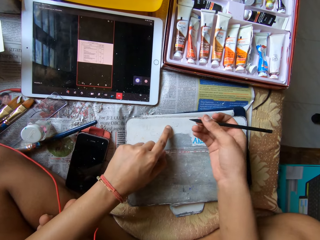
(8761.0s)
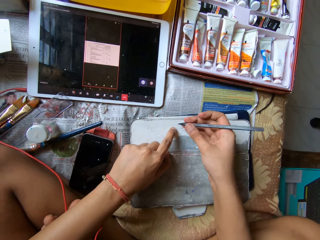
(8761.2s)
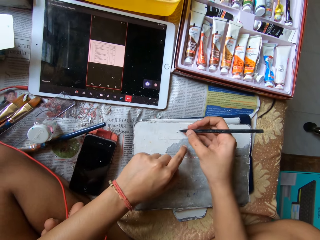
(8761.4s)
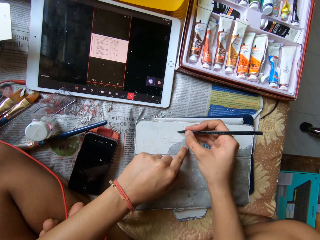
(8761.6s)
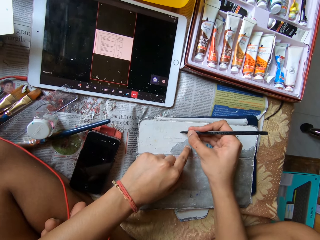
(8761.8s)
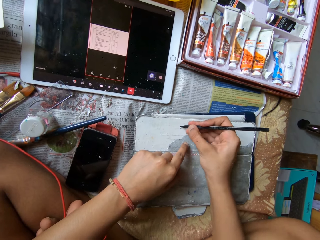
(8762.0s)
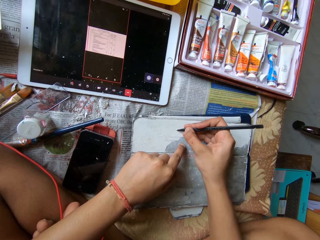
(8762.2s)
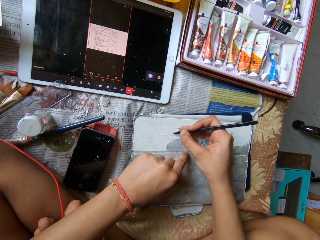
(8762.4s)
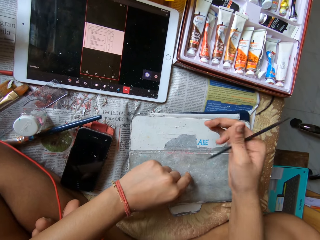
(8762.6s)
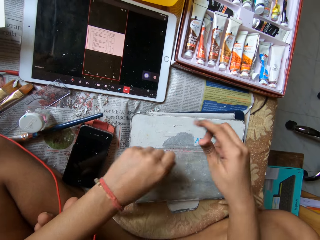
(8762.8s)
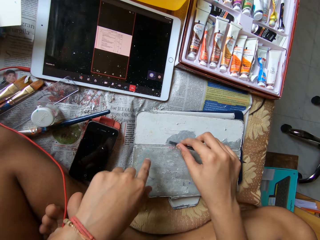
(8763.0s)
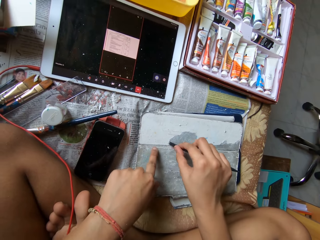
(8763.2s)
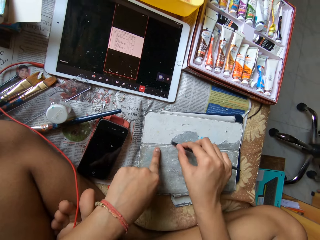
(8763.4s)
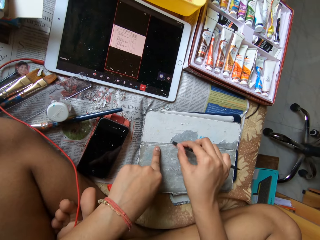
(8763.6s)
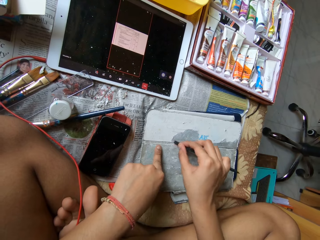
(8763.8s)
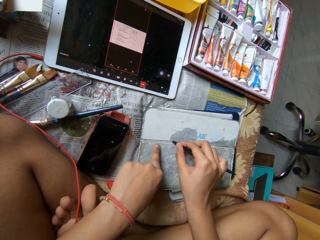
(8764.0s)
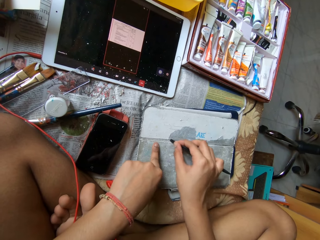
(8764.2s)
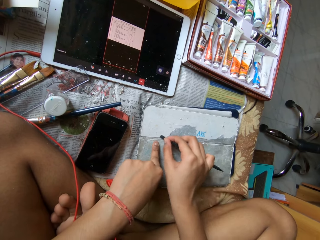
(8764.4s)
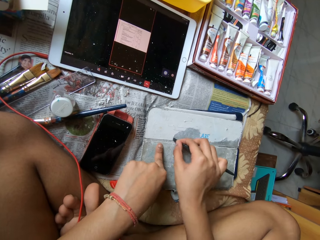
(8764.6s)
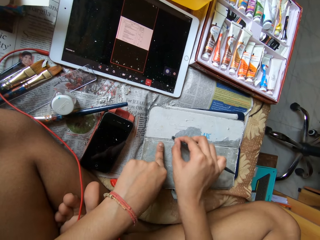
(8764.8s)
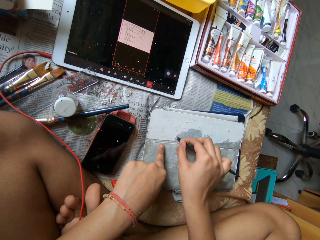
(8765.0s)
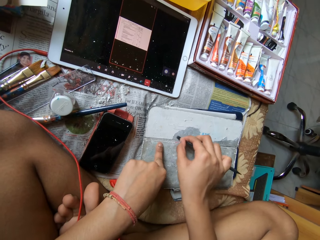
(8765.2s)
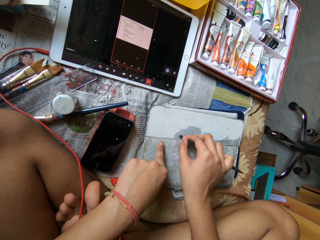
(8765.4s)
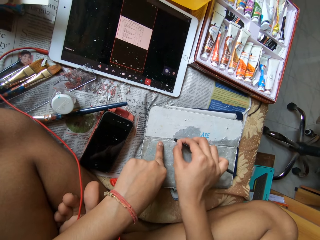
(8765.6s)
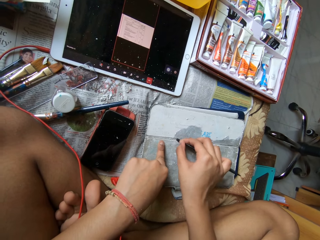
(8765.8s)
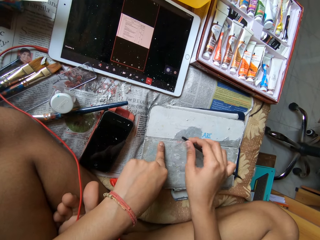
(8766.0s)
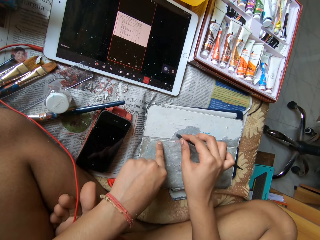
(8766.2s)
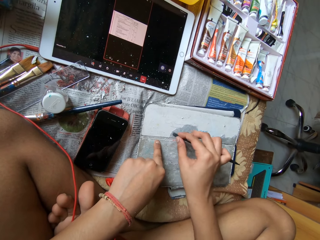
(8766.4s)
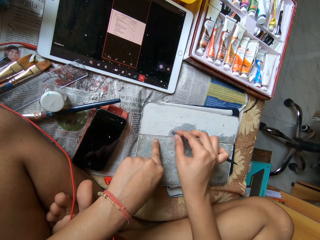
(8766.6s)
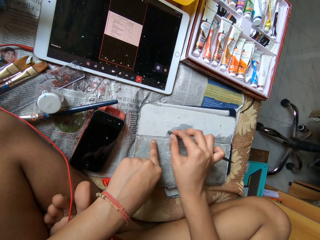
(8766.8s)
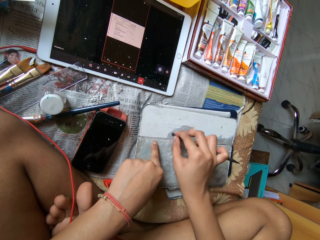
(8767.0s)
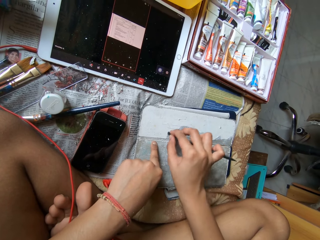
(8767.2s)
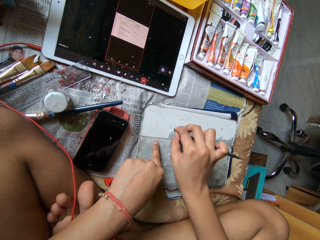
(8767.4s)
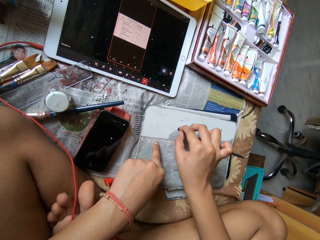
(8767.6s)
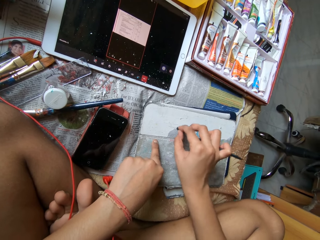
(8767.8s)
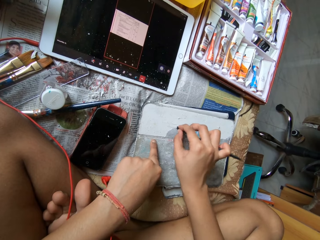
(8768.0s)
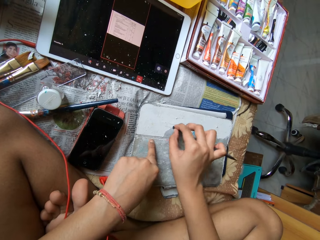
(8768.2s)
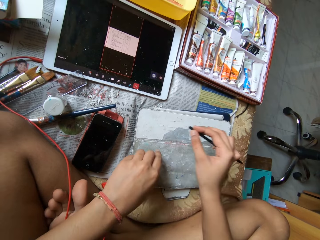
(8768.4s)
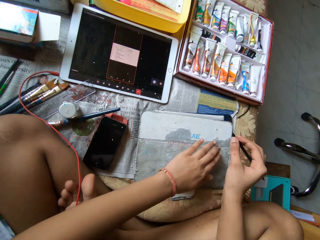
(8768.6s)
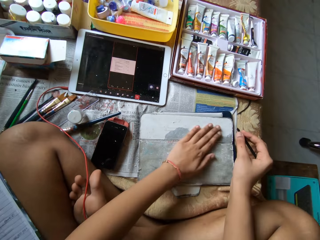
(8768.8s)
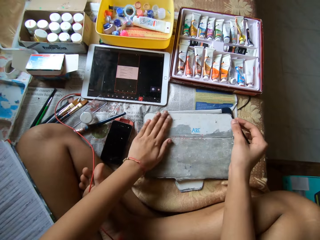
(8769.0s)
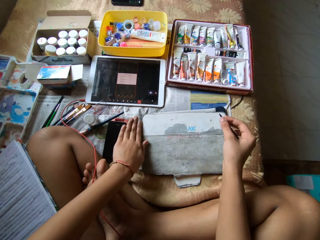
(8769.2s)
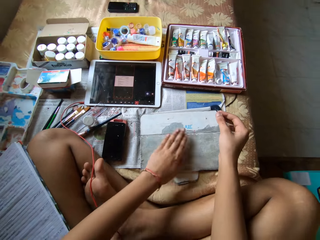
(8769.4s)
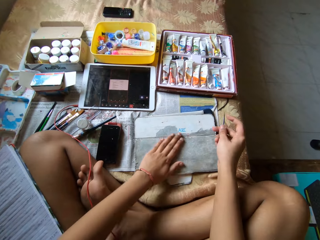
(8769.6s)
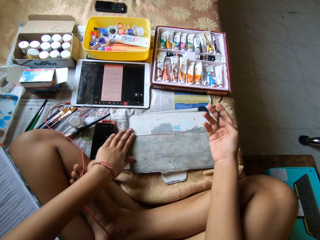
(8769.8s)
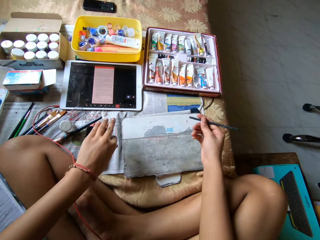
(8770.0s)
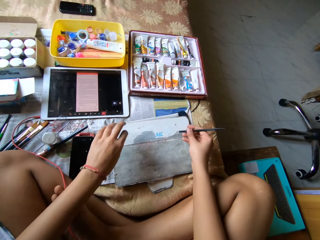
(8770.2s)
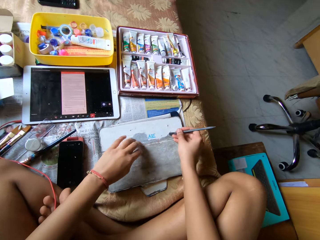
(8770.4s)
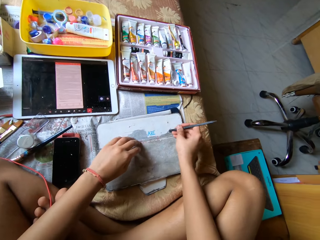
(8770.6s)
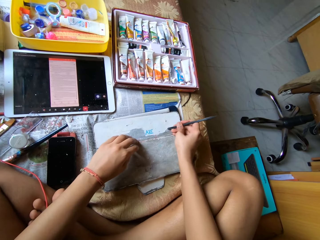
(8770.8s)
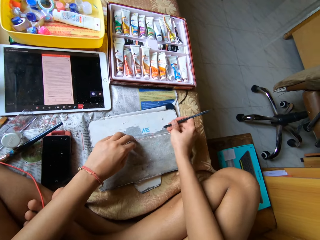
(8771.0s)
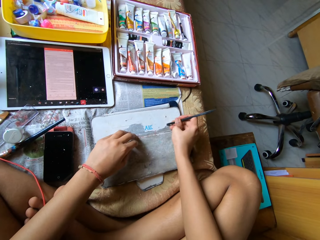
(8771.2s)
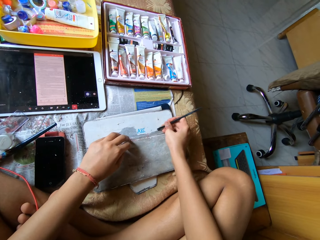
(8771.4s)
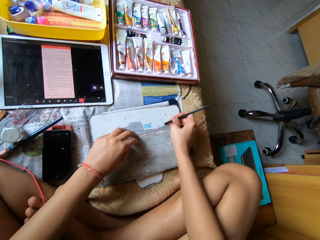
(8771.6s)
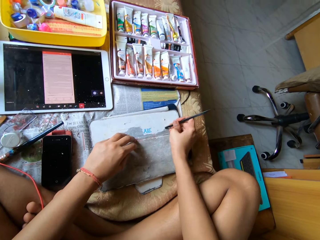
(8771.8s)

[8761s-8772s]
The camera wearer removes paper with a black stick spudger. She dusts the pouch on the tablet device with her left hand. She peels the pouch on the tablet device with the pen in her right hand.

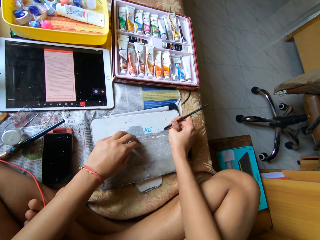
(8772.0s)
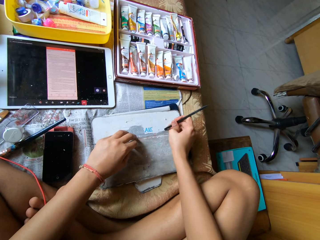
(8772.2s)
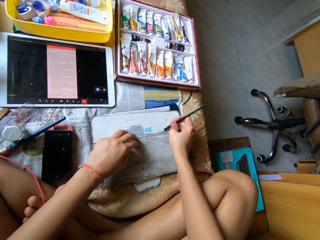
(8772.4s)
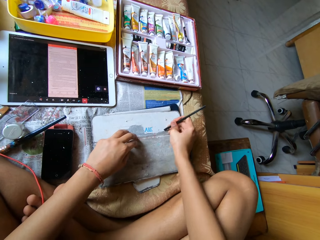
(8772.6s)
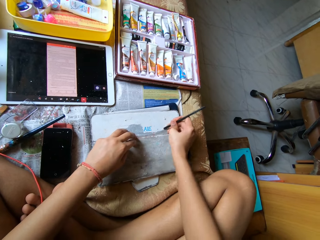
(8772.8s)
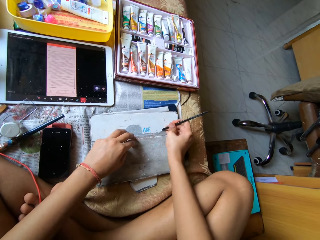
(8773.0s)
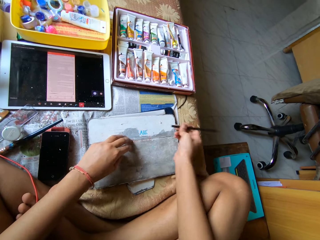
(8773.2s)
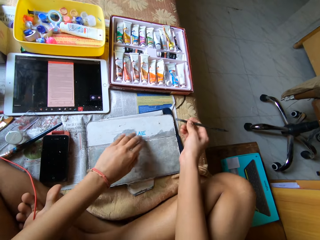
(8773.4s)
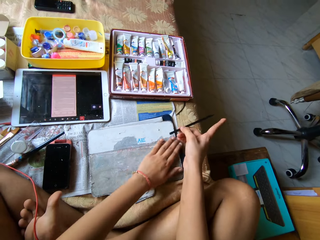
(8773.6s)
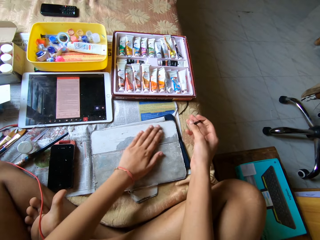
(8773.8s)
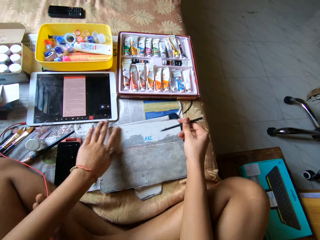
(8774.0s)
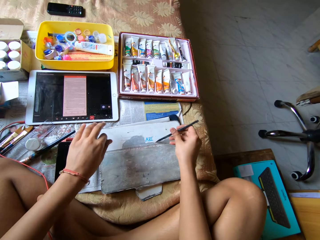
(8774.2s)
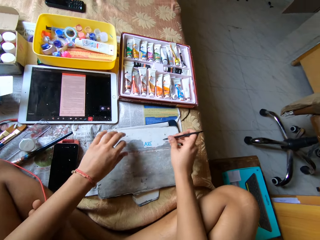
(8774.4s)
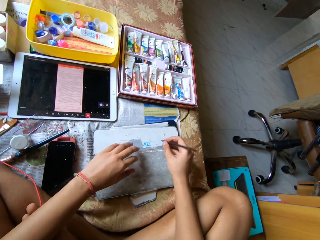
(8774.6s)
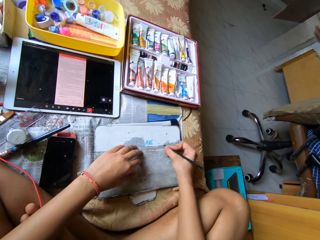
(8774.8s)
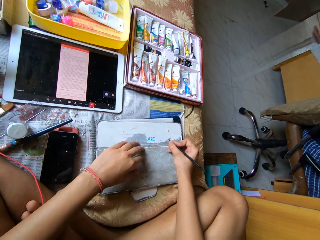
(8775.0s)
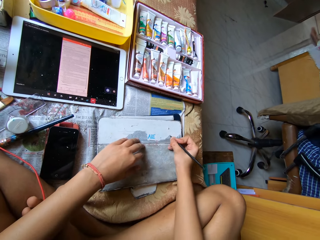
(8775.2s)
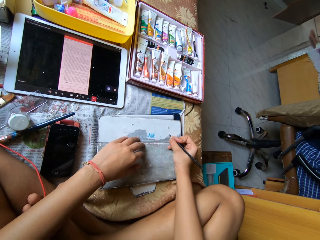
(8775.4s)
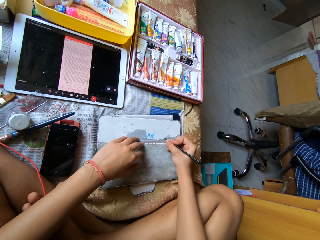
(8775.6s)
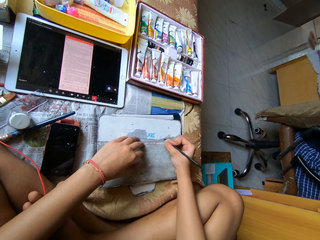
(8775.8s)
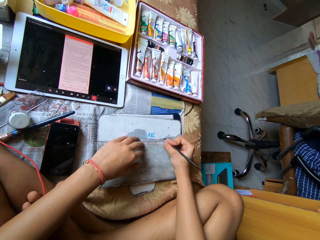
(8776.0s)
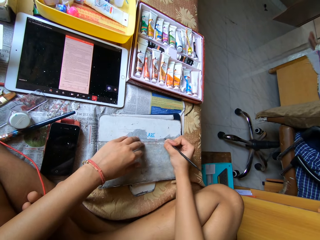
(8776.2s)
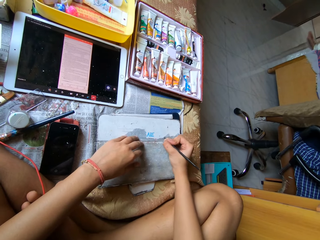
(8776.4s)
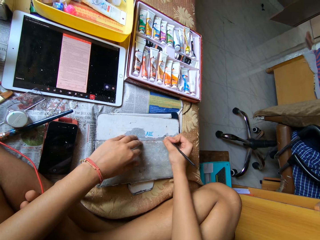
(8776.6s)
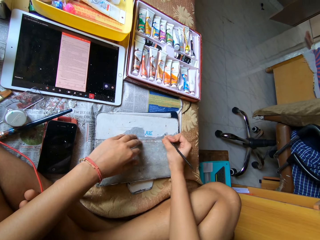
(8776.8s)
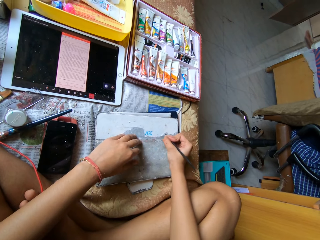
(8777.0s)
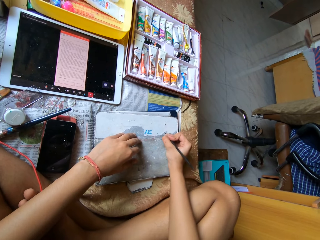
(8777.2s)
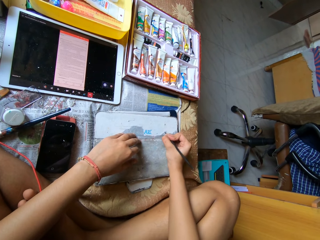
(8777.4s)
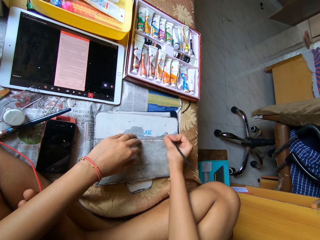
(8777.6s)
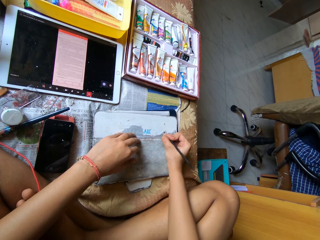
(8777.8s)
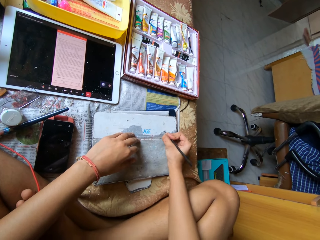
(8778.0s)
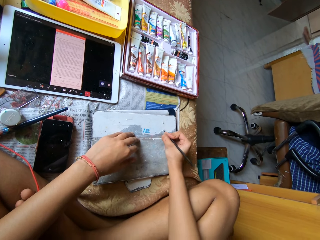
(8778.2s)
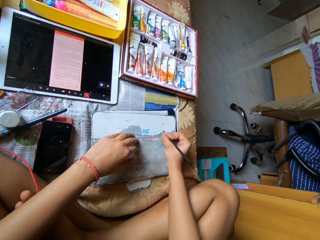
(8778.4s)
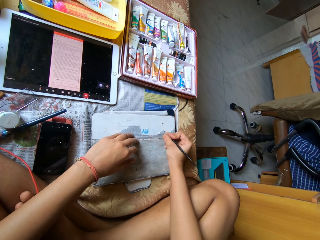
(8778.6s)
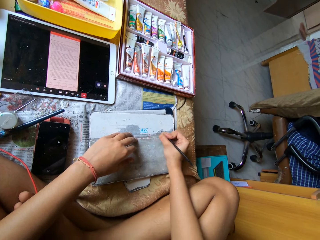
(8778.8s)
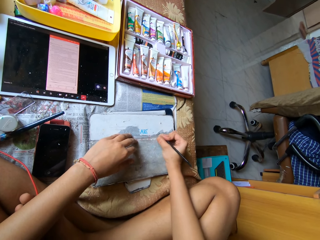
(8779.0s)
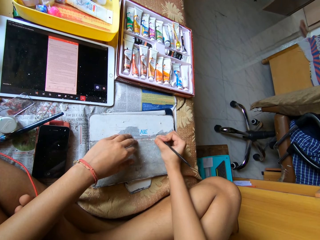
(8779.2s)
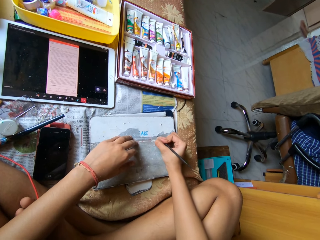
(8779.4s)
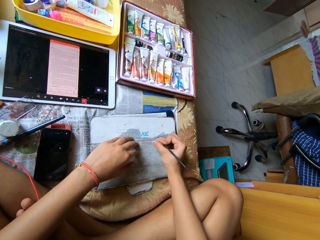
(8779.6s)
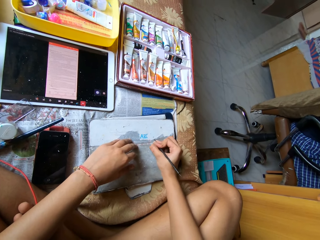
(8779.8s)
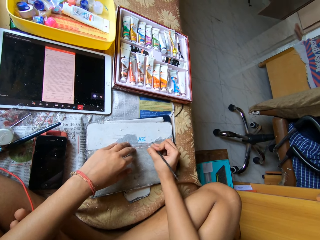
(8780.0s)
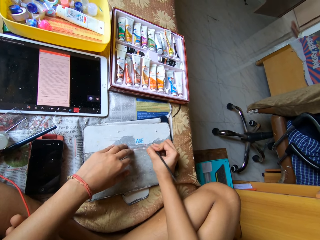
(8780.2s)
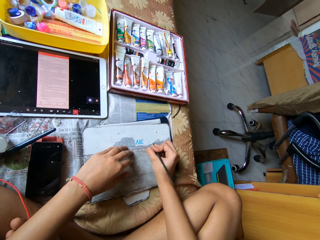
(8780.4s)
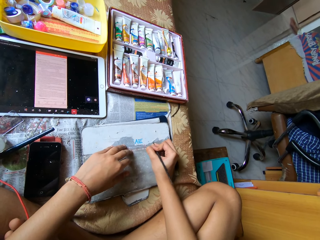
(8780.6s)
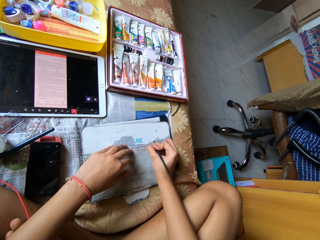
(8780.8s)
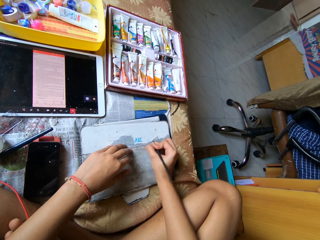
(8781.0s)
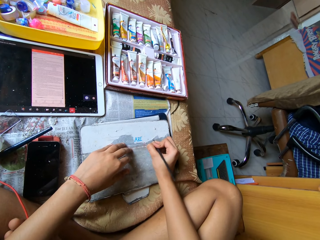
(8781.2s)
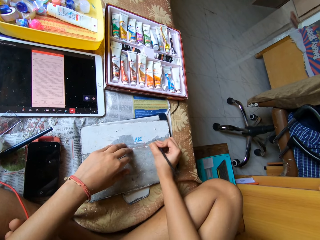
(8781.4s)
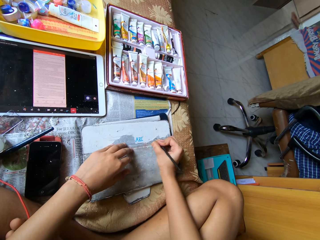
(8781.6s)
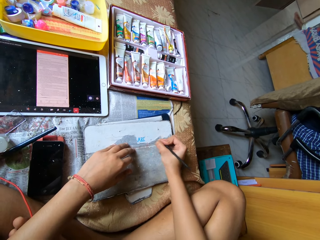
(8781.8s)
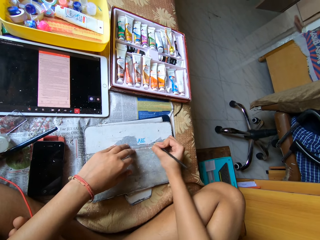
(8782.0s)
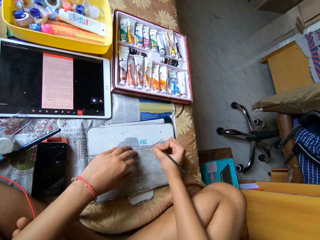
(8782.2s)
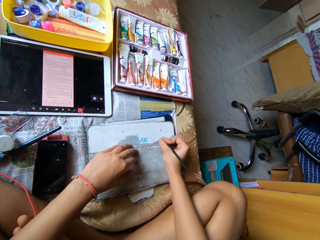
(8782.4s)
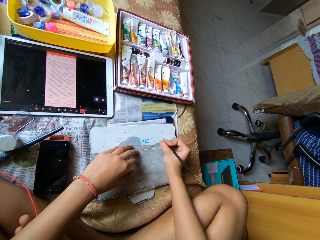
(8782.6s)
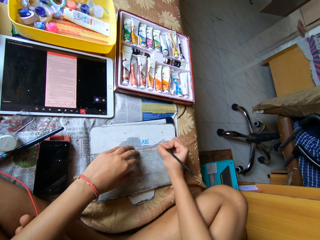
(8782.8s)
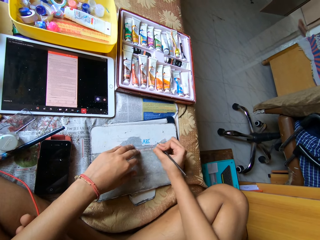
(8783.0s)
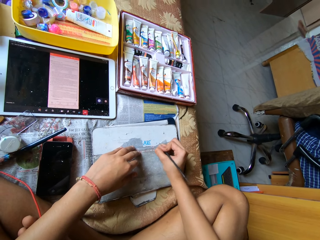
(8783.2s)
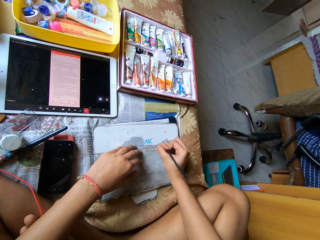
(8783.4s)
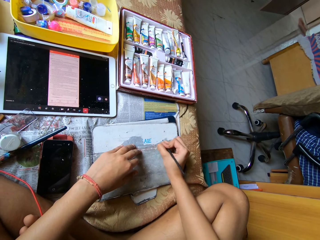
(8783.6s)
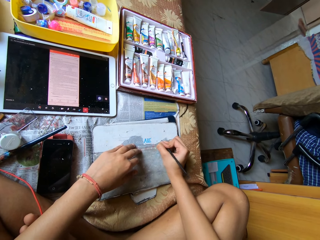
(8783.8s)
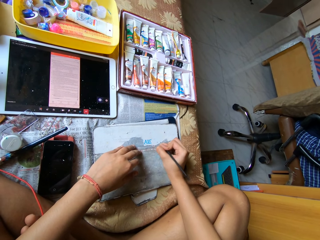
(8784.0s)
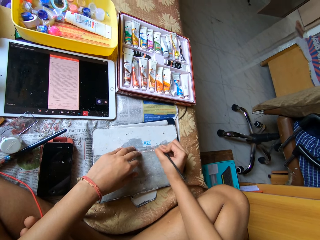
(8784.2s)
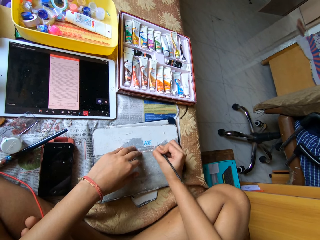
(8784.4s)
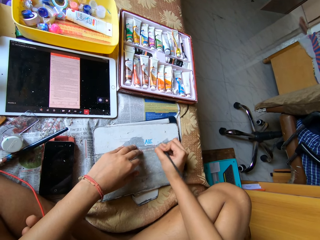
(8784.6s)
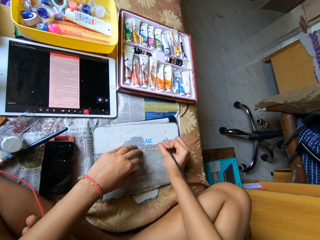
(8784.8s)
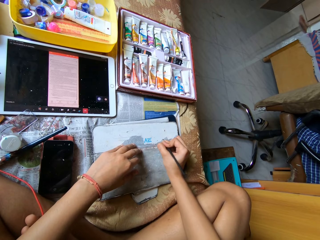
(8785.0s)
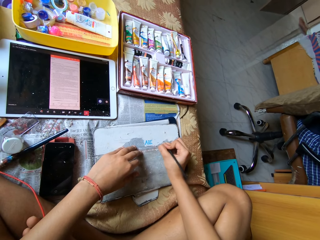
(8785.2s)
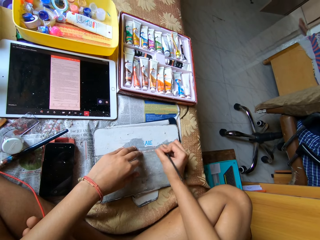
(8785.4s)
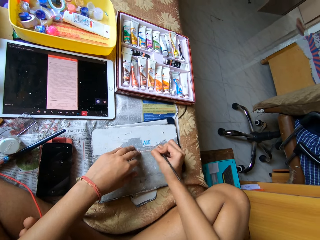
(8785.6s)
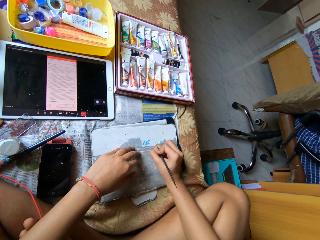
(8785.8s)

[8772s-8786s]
The camera wearer dusts the pouch on the tablet device with her left hand. She peels the pouch on the tablet device with the pen in her right hand. She removes paper with a black stick spudger.
